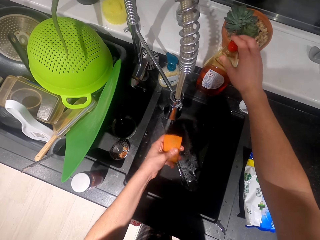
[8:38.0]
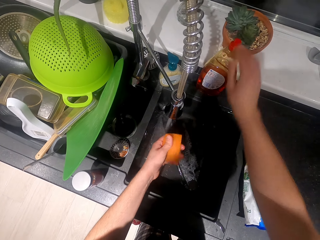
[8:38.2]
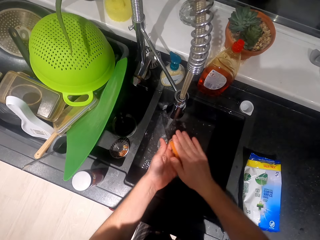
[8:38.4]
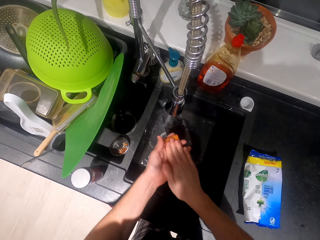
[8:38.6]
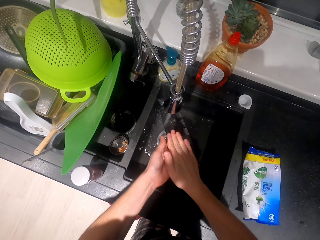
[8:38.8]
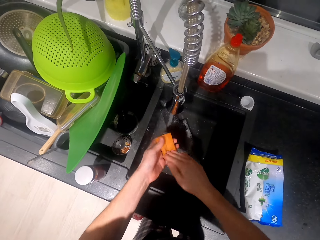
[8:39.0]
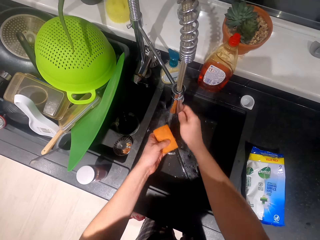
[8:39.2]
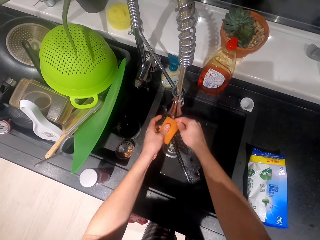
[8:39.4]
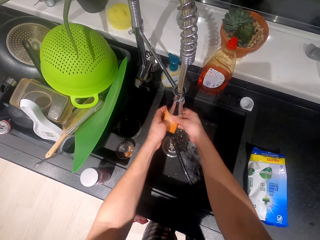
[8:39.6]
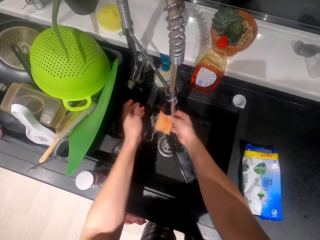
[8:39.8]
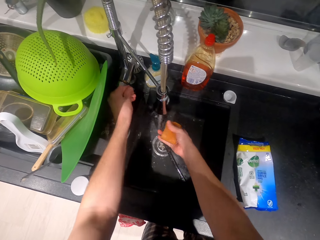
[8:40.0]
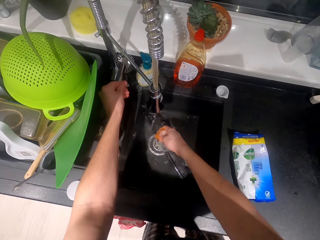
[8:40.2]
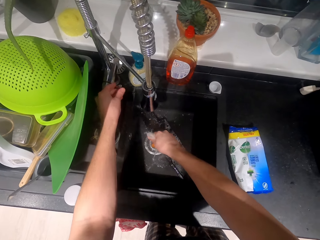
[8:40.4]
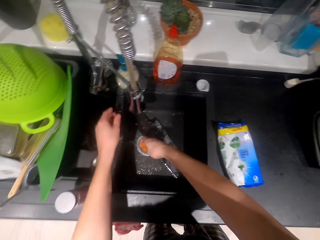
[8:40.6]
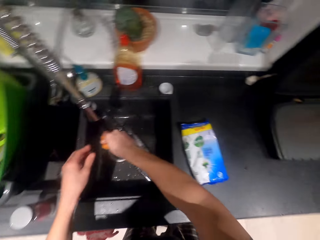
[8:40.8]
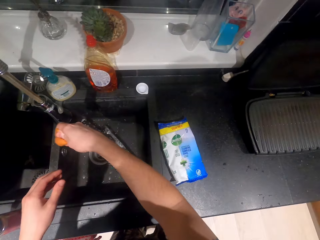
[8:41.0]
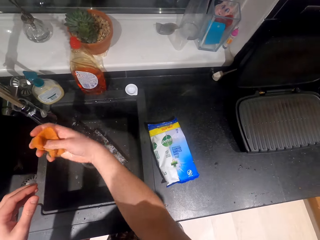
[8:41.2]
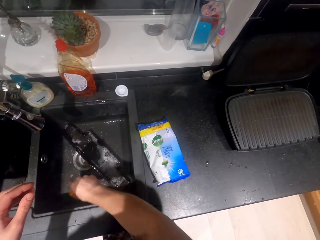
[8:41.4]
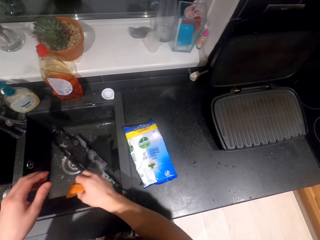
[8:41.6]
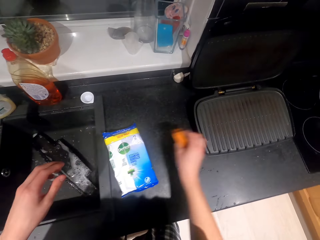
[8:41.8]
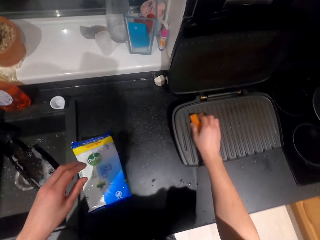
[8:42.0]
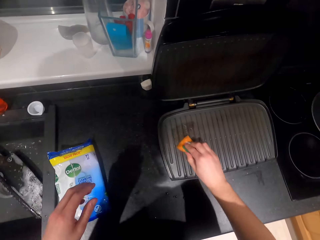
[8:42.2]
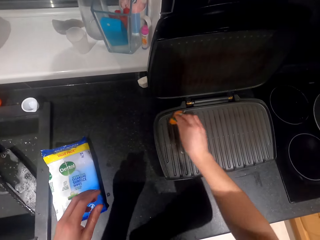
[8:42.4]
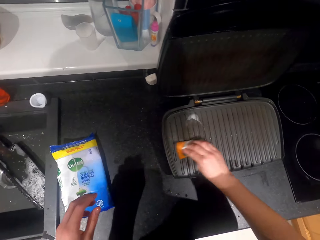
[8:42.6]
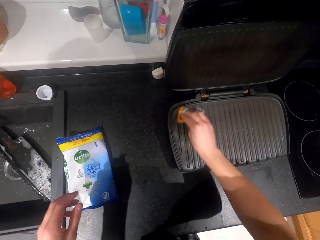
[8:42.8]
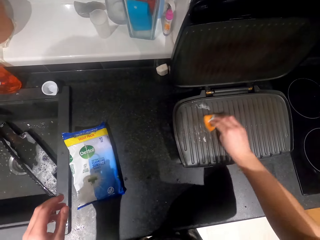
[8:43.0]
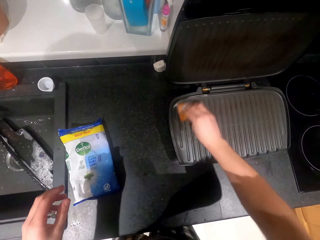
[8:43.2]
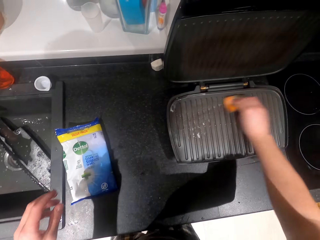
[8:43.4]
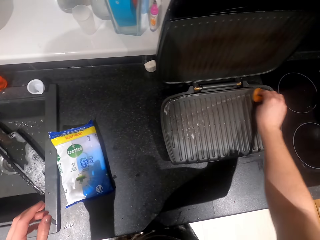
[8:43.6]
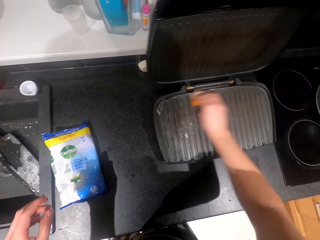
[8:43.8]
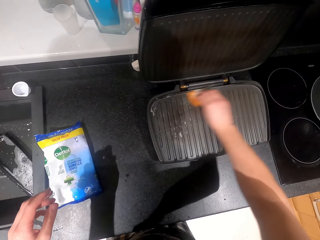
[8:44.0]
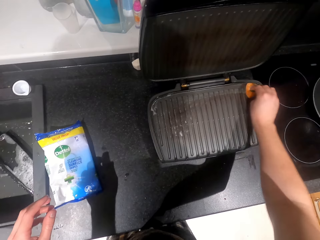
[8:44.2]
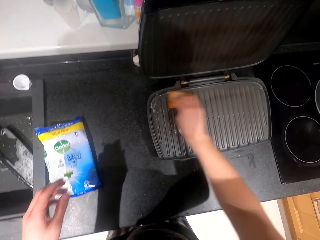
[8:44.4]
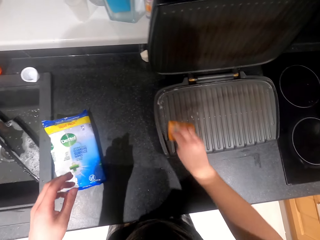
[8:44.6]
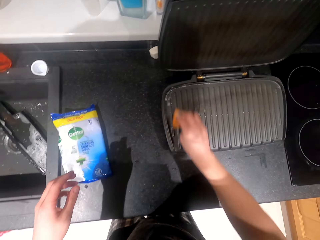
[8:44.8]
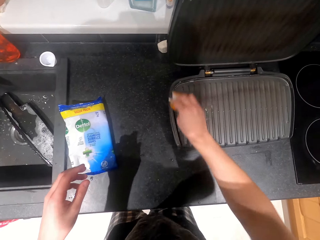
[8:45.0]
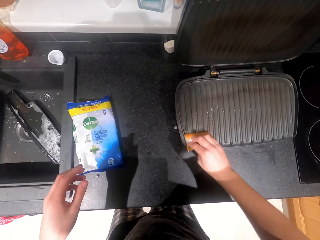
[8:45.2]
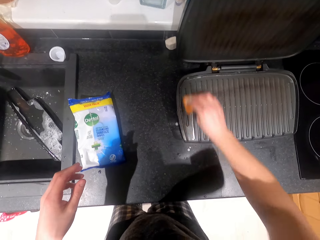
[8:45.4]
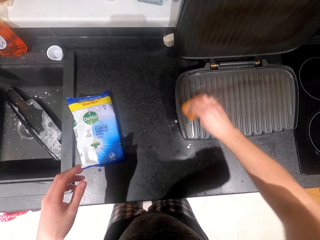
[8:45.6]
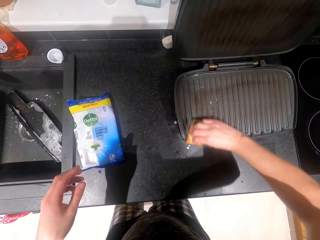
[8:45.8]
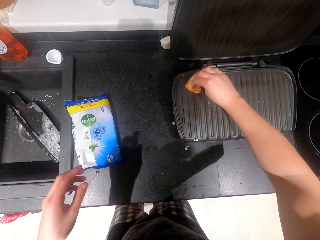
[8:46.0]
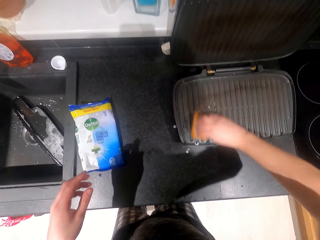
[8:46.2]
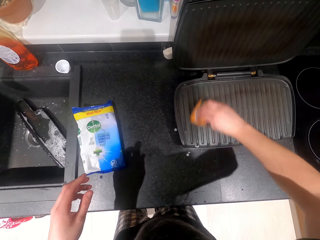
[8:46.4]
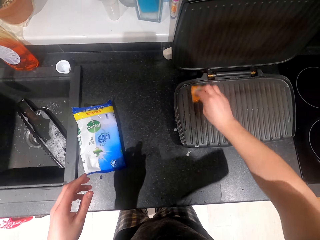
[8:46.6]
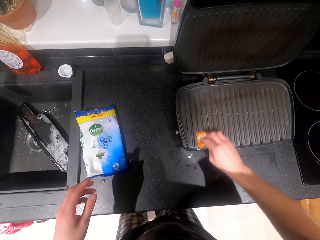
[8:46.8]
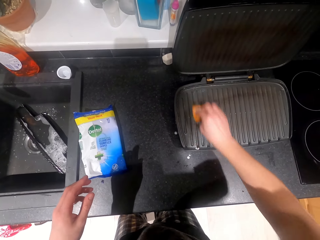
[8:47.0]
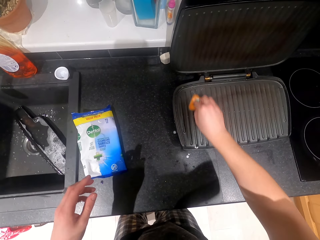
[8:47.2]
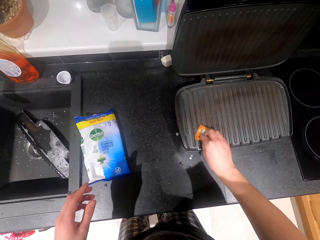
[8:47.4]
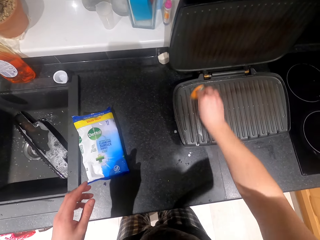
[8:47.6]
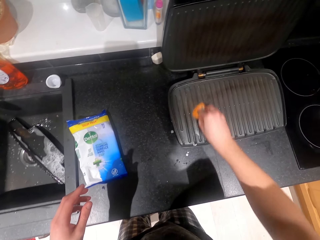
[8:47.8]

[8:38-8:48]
The camera wearer washes the sponge. They squeeze the sponge. They close the tap water. They shake the sponge. They wipe the sandwich maker.

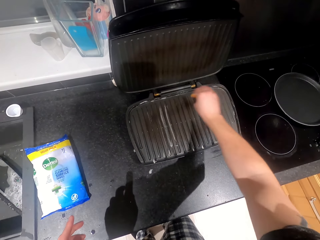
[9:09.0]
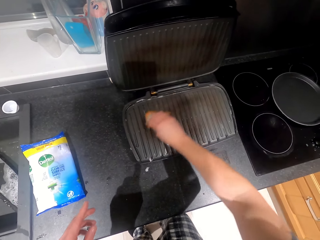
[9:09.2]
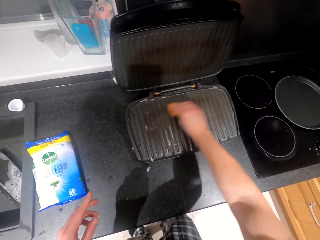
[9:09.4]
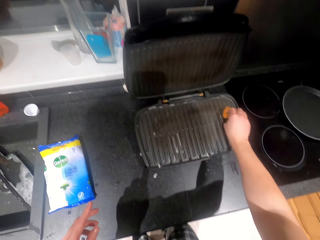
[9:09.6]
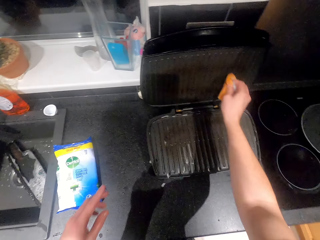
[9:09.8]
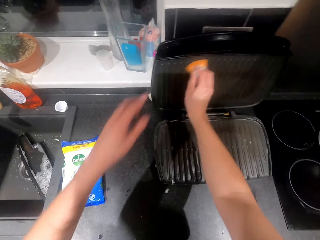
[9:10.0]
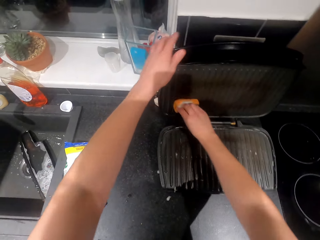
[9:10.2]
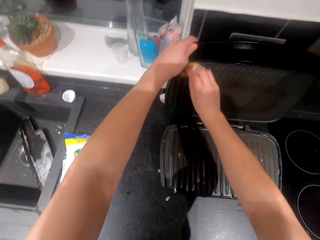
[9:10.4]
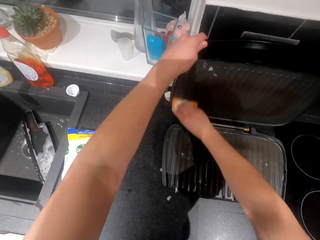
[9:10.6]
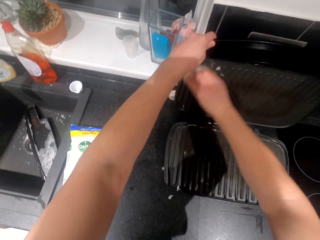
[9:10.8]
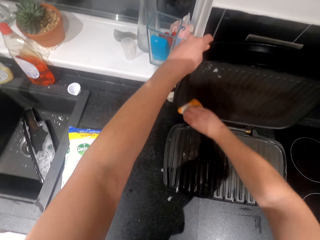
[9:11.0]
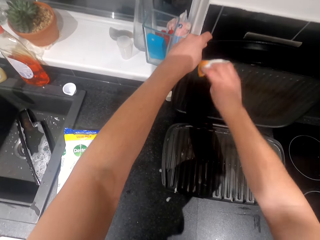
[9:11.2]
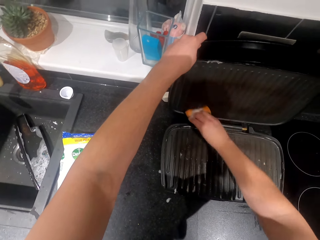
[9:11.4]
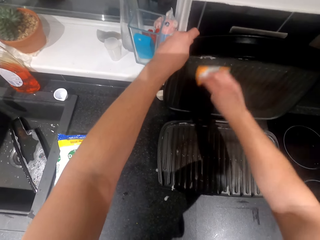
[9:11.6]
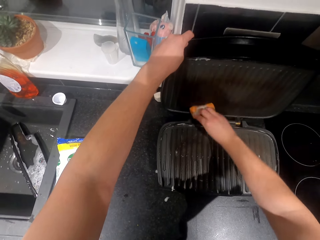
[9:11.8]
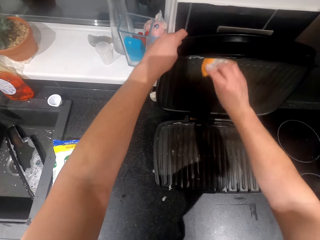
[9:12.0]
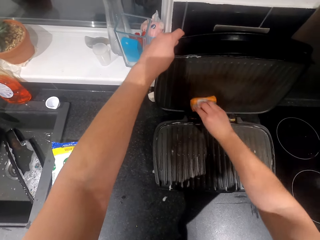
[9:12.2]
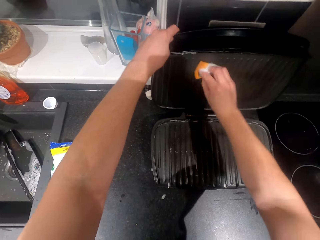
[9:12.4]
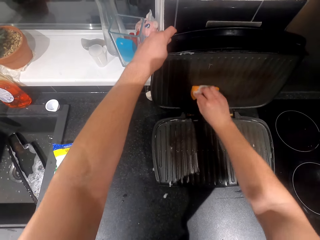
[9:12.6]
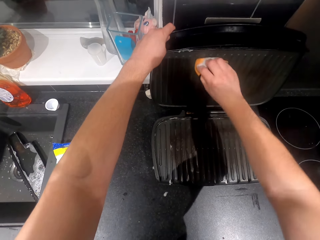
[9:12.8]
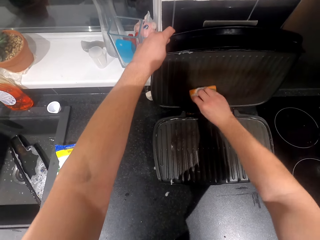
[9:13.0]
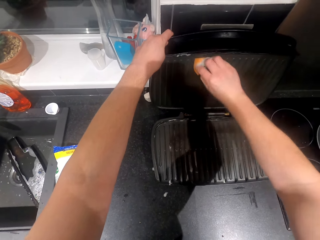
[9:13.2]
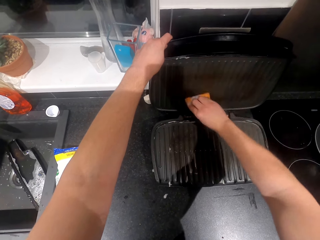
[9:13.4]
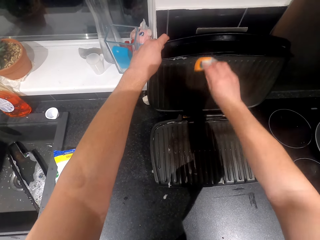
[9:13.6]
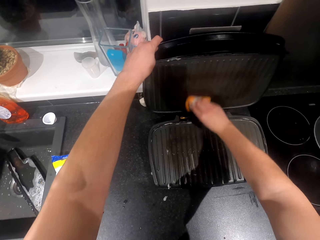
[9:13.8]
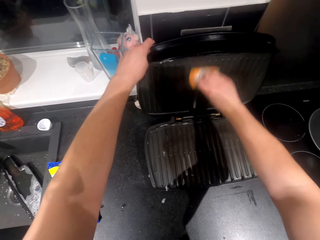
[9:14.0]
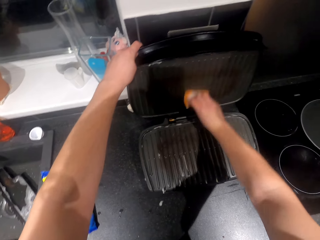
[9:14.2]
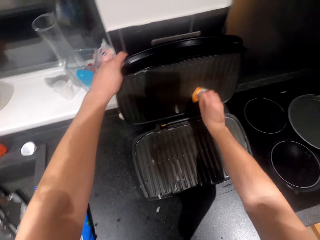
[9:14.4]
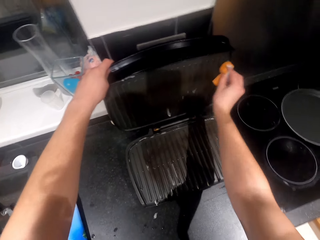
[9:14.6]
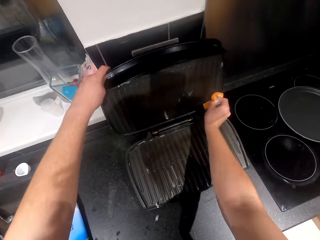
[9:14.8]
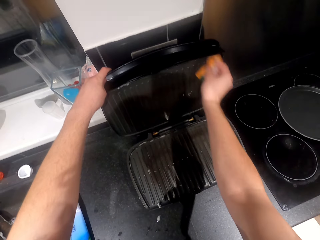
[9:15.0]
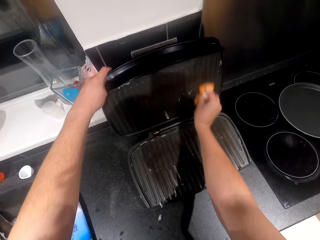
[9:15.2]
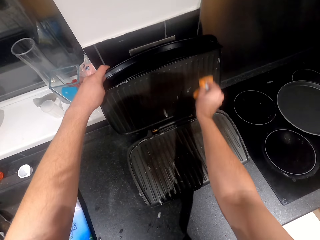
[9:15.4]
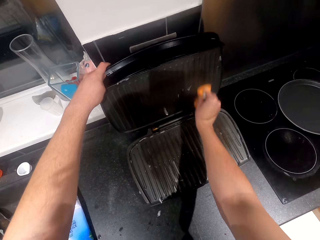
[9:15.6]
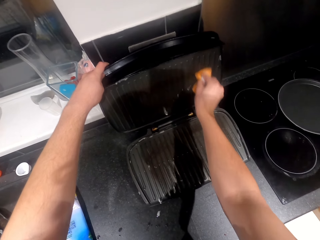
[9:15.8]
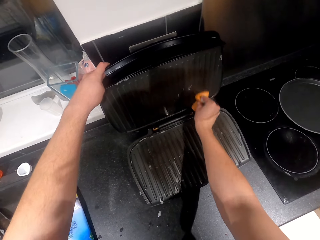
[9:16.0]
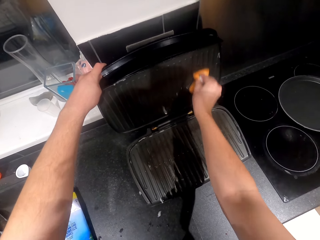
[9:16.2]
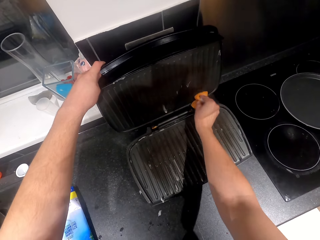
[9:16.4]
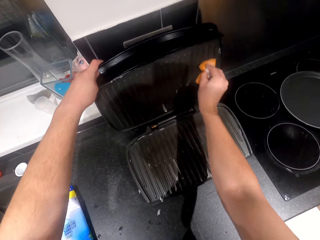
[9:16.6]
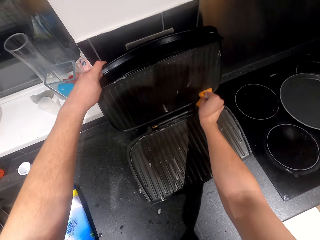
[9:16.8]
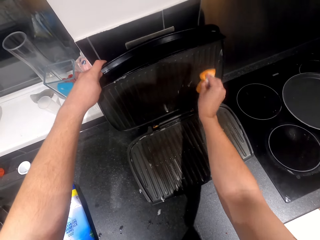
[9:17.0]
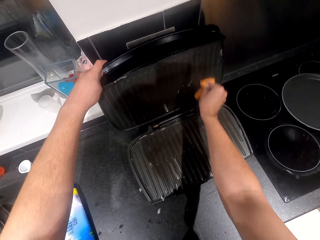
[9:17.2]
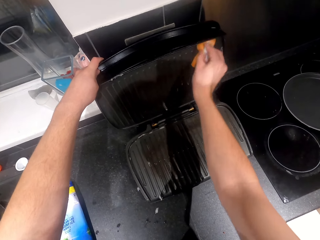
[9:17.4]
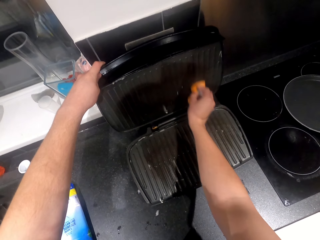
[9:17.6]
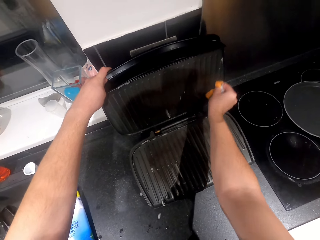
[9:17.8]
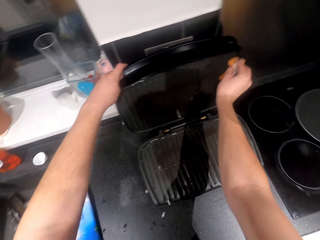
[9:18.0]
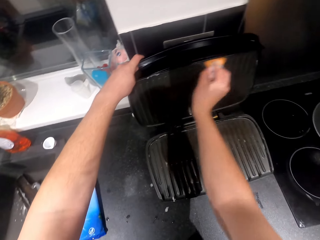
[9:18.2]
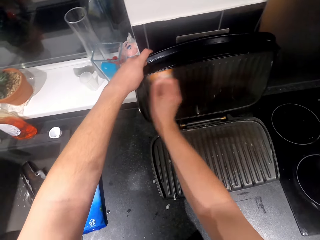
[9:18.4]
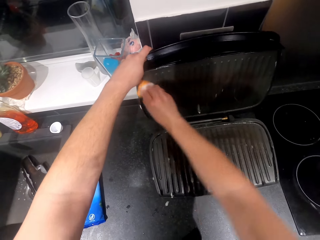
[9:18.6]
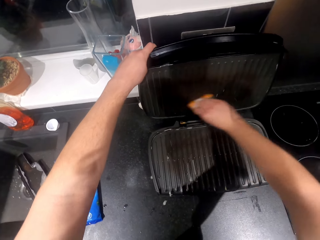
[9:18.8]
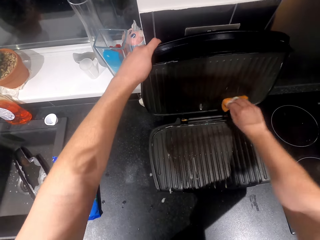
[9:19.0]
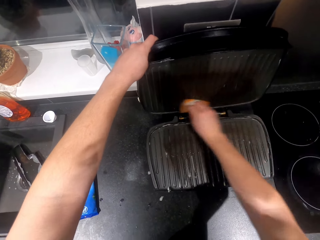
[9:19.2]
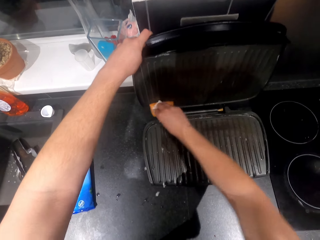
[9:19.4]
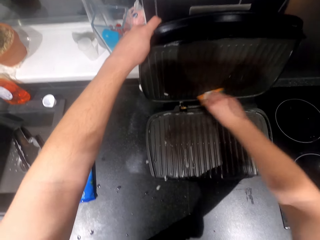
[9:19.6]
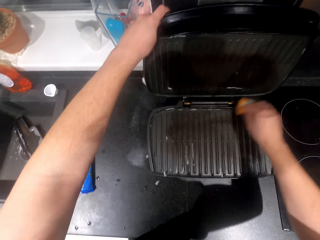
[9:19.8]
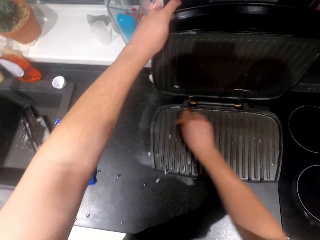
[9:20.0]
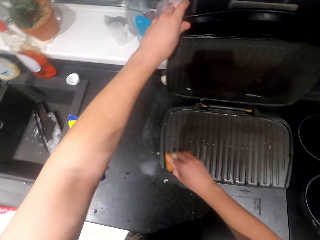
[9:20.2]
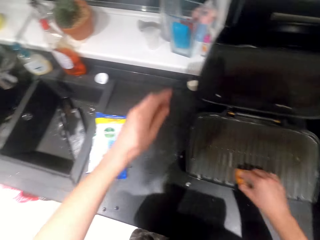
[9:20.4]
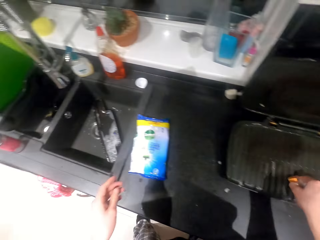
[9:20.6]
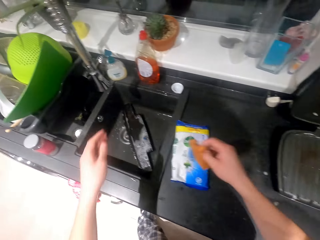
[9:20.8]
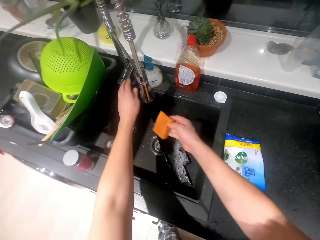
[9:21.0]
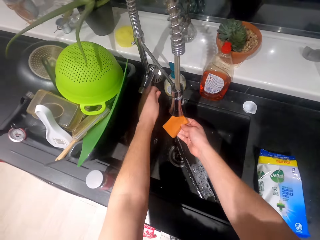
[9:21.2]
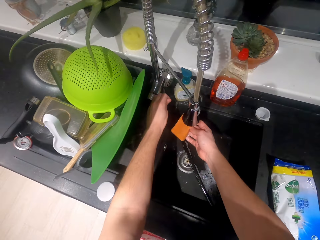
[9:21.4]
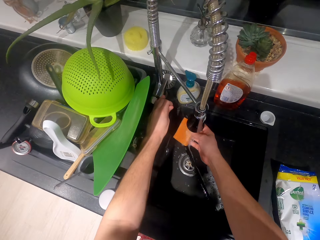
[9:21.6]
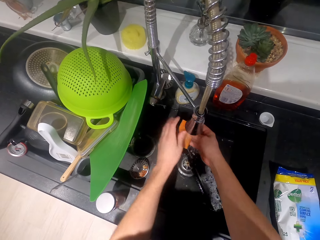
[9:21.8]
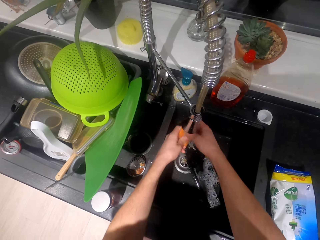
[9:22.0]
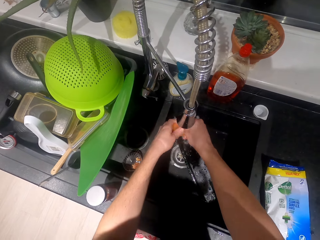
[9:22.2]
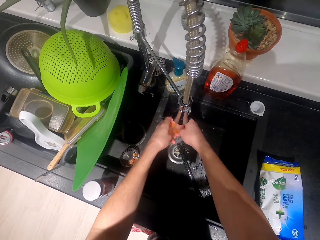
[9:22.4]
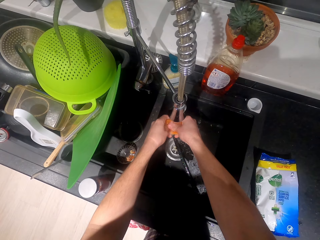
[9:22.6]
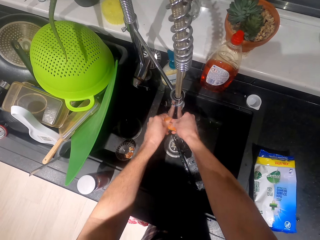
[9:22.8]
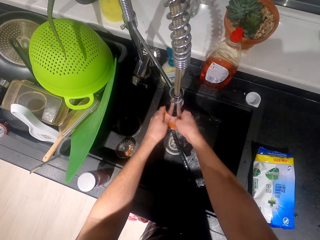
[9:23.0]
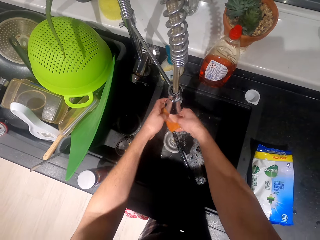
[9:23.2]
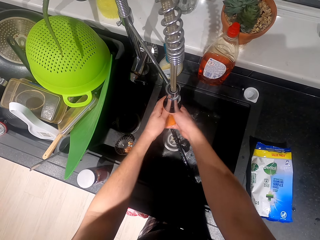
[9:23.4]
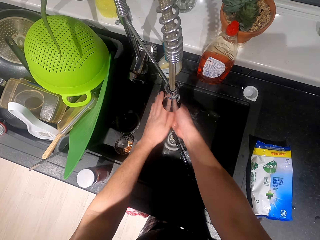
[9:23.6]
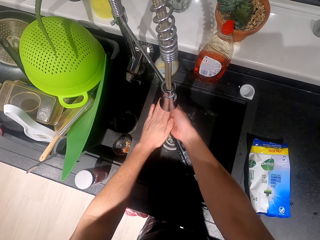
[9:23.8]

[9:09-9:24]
The camera wearer holds something. They open the water tap. They wash the sponge in the sink.
